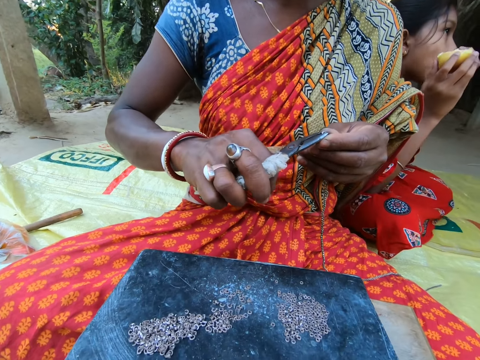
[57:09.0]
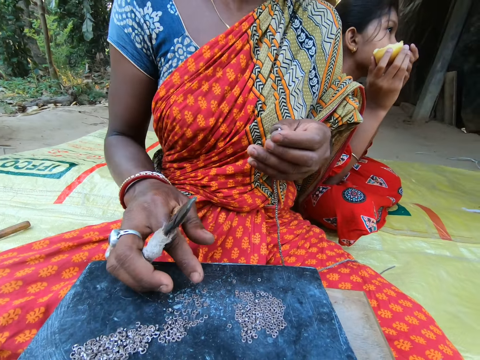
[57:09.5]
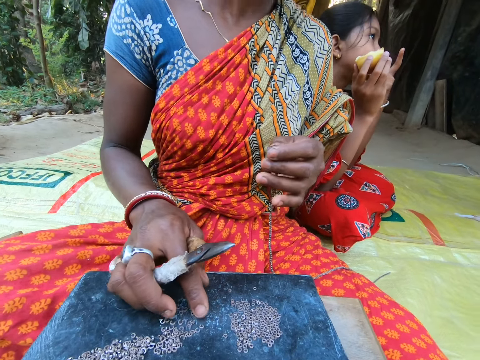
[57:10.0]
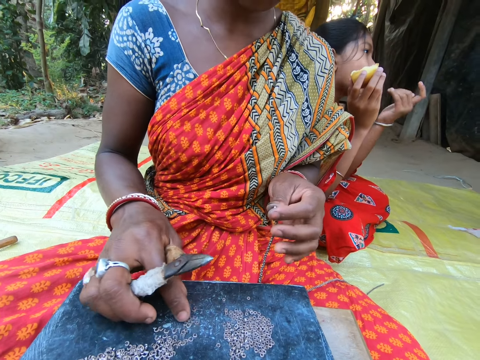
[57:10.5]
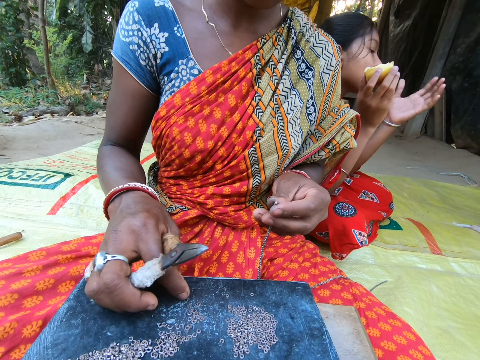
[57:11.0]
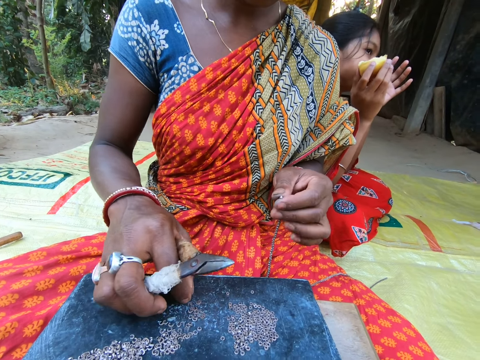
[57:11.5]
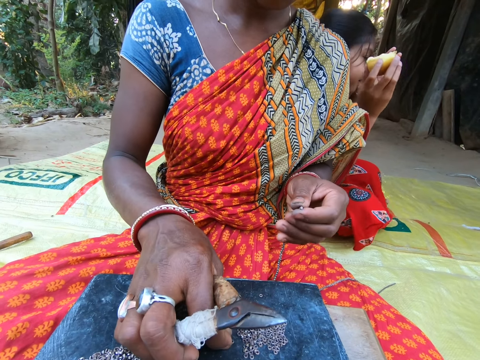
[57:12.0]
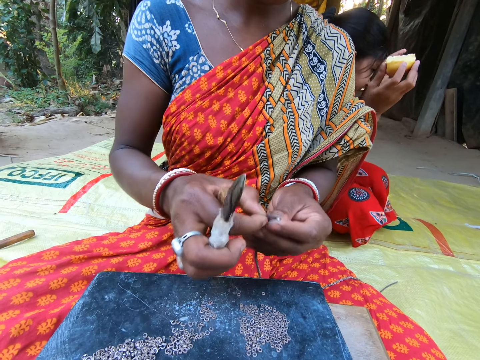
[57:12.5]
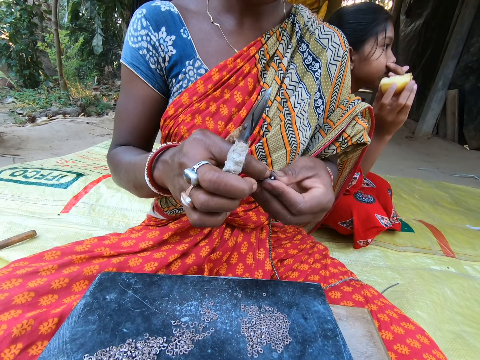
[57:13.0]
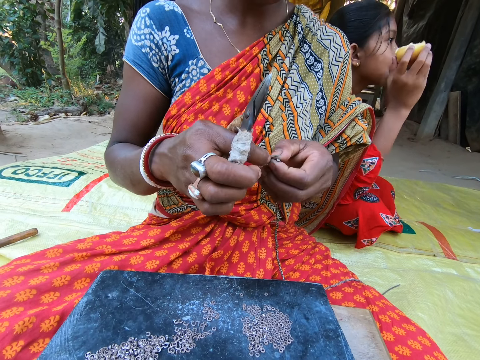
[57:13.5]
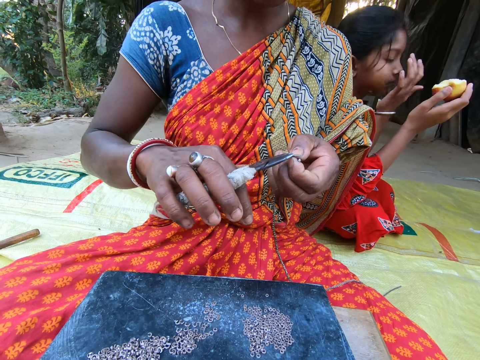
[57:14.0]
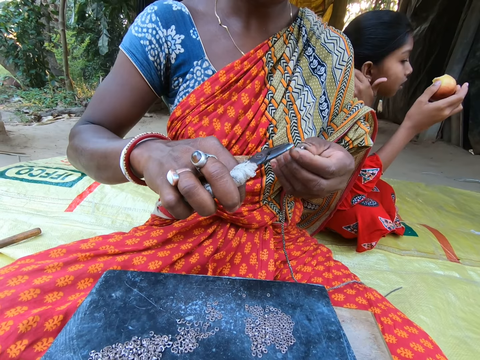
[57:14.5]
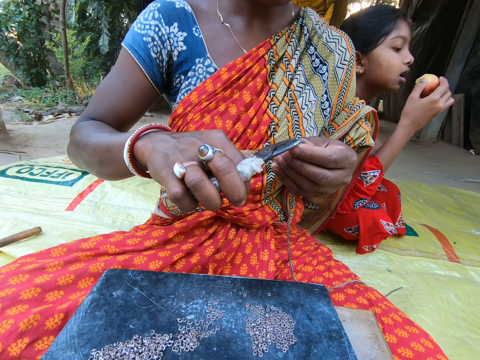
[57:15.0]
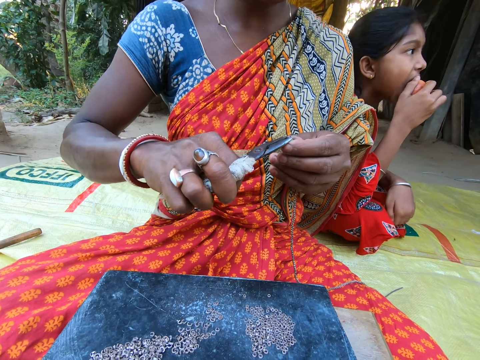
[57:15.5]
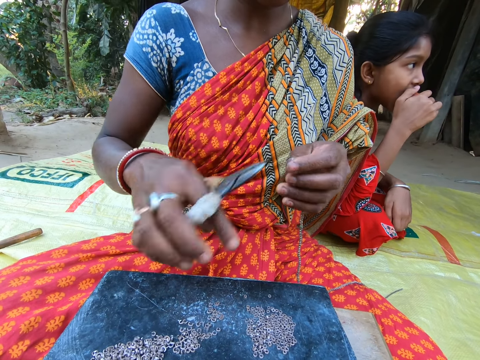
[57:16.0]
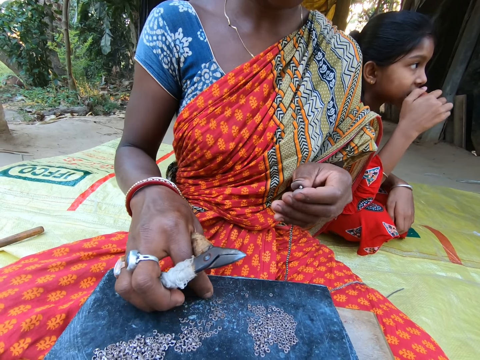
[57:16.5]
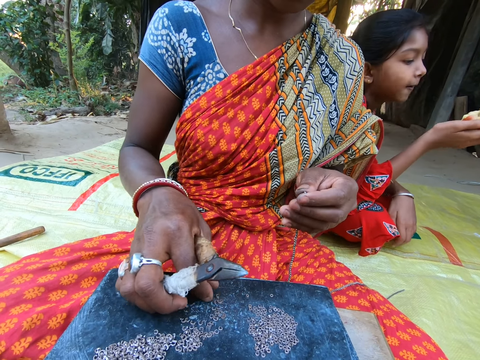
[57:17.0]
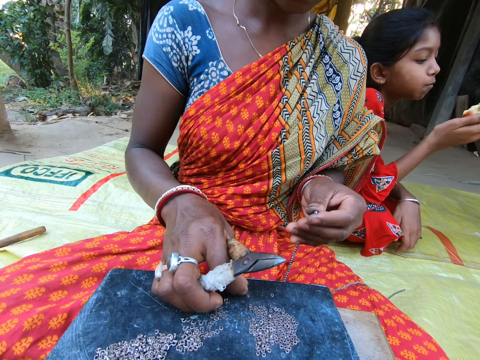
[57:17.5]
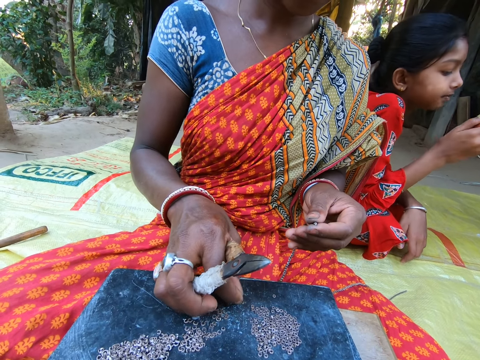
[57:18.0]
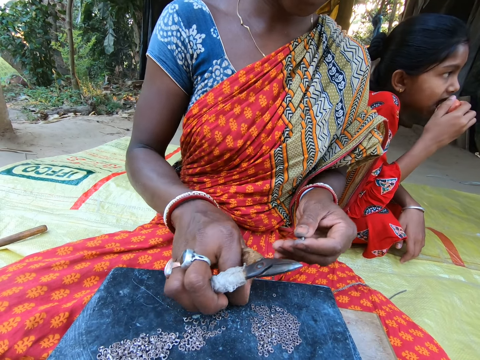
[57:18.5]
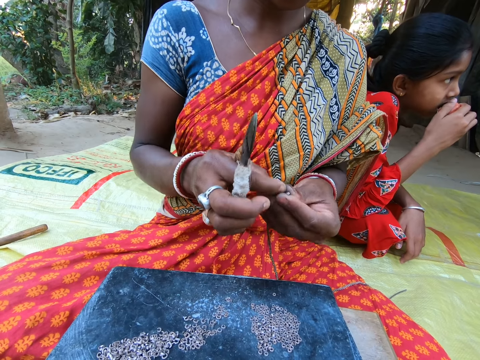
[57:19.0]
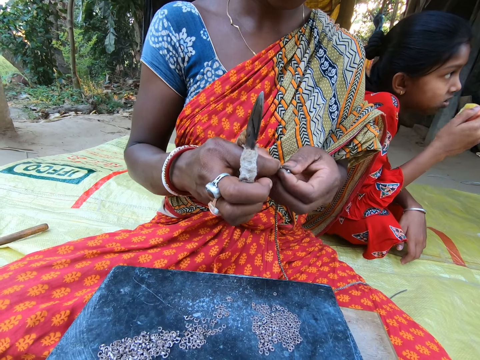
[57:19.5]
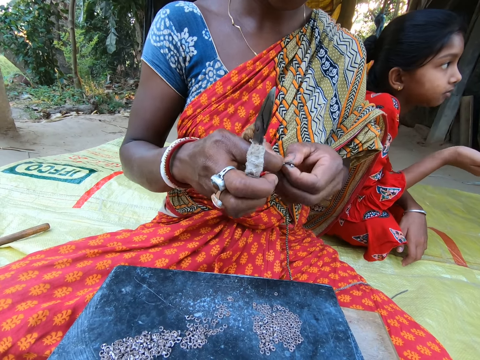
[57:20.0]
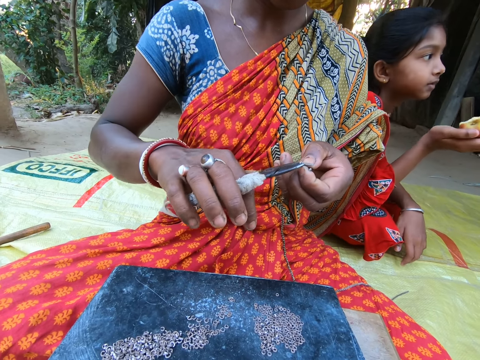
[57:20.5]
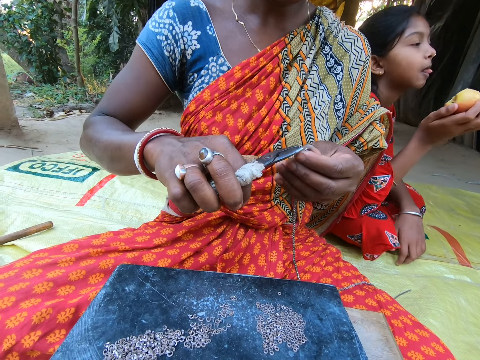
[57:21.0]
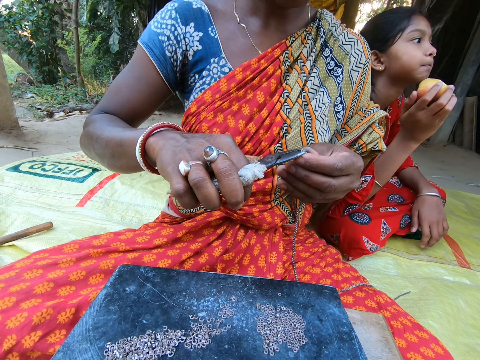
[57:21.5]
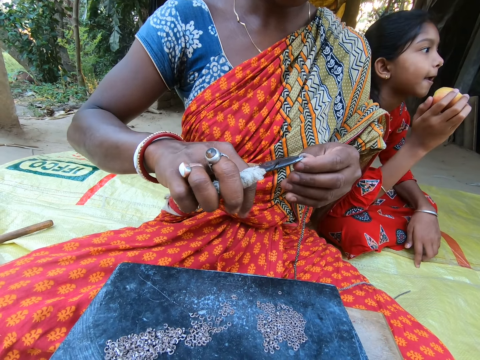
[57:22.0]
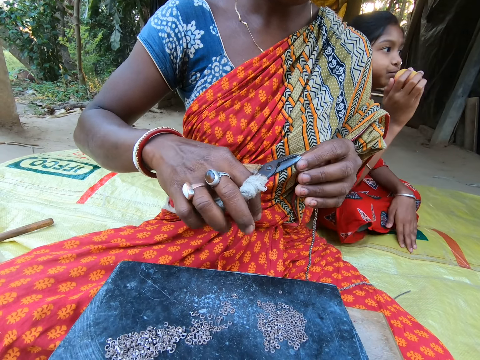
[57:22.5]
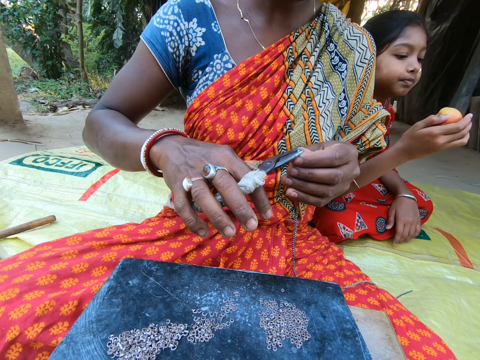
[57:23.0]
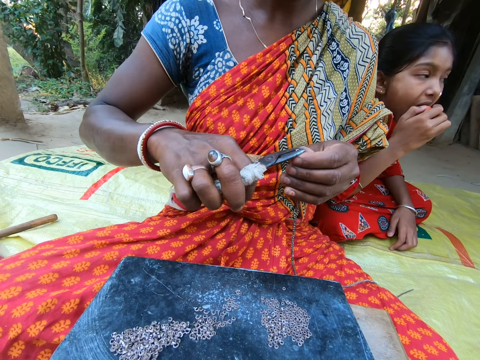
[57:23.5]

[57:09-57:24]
A woman converses with the camera wearer. The woman takes a small steel from the plate on the sack on the floor with her right hand. The camera wearer looks at the beads on the table. The woman attaches the small steel in her right hand to the chain in her left hand. The camera wearer looks at the woman and another woman. The first woman takes the small steel in her left hand with the plier in her right hand. The camera wearer fixes the beads on the thread. The first woman clips the small steel on the chain in her left hand with the plier in her right hand. She takes a small steel from the plate on the sack on the floor with her right hand. She picks the beads on the table. She attaches the small steel in her right hand to the chain in her left hand. She takes the small steel in her left hand with the plier in her right hand. The camera wearer converses with the first woman. The first woman clips the small steel on the chain in her left hand with the plier in her right hand. The camera wearer fixes the beads with the pliers.

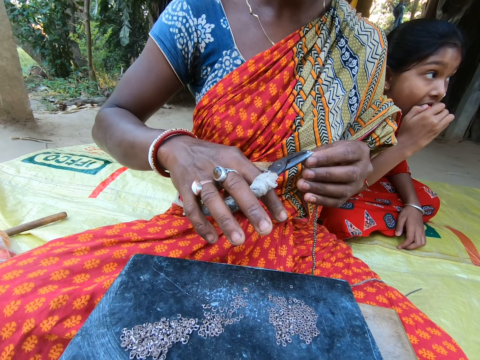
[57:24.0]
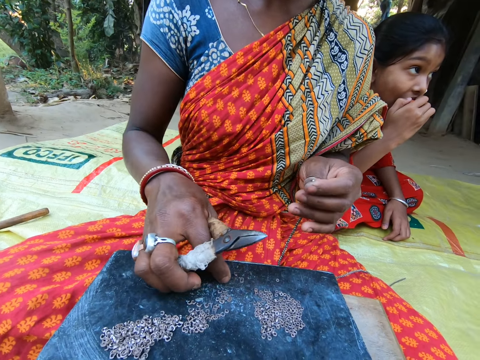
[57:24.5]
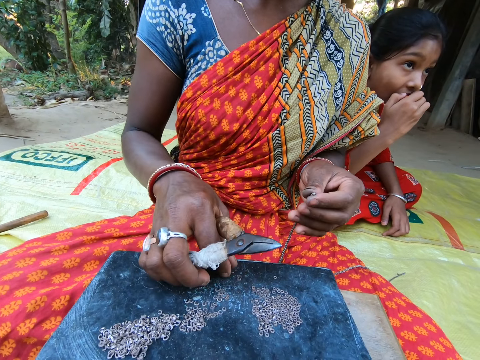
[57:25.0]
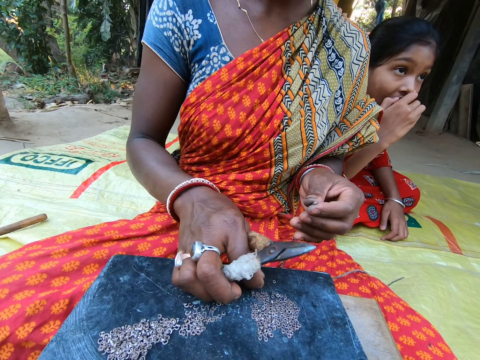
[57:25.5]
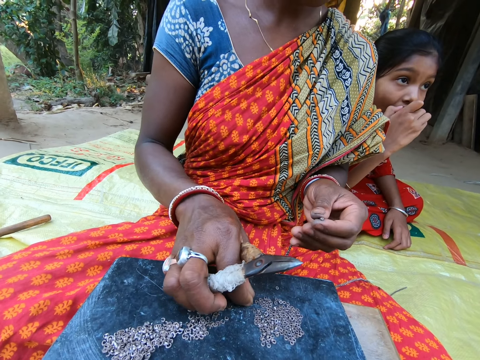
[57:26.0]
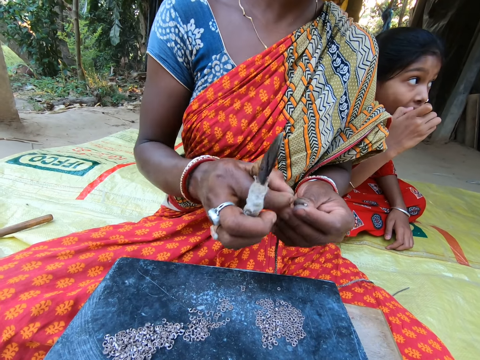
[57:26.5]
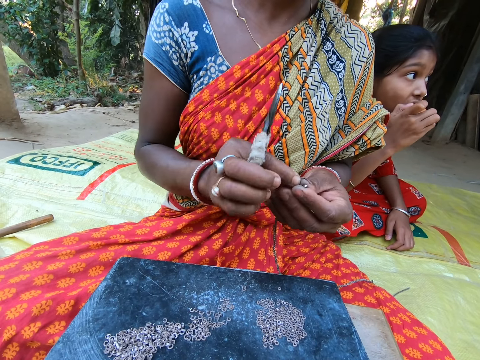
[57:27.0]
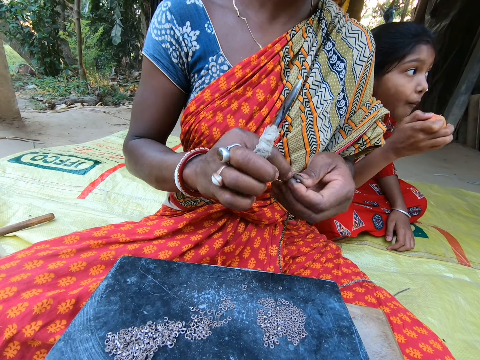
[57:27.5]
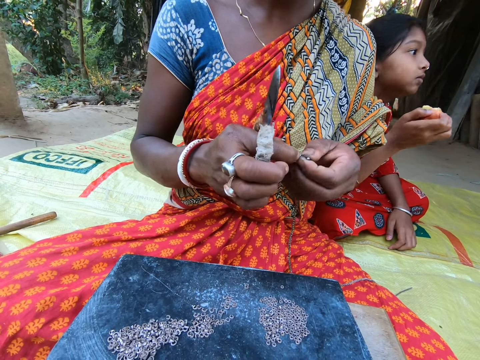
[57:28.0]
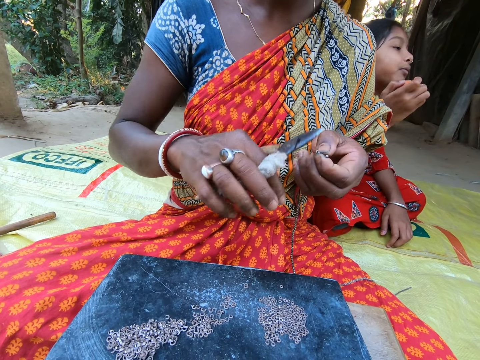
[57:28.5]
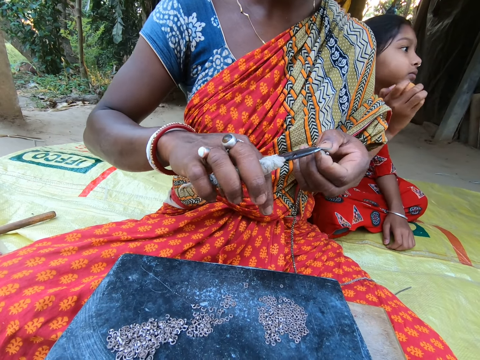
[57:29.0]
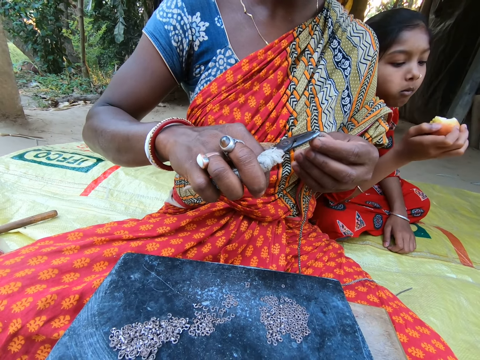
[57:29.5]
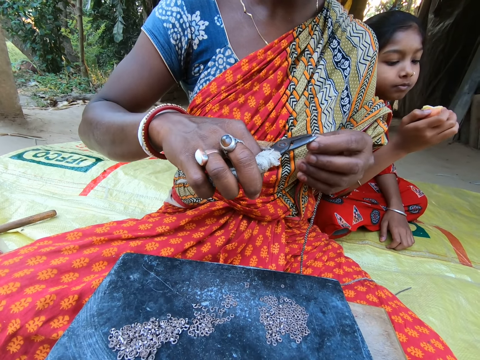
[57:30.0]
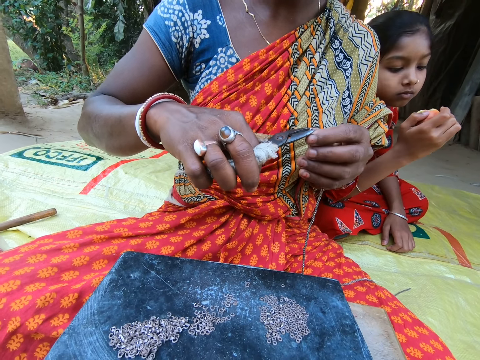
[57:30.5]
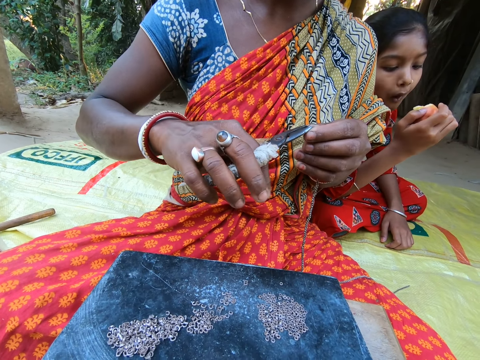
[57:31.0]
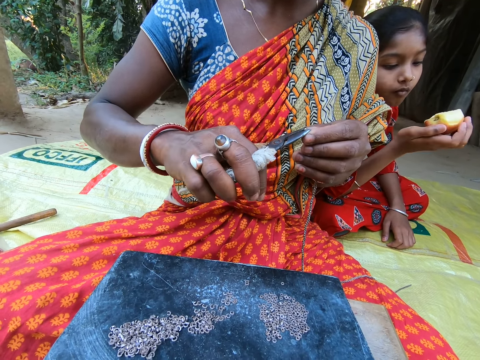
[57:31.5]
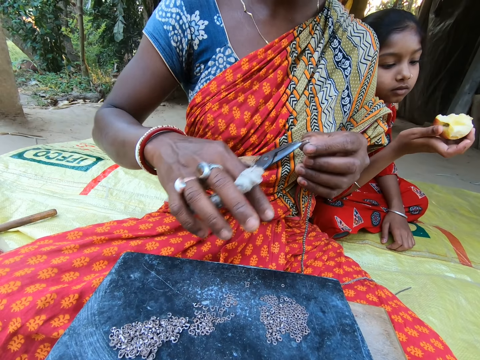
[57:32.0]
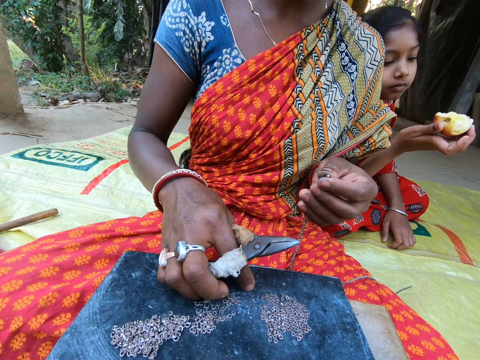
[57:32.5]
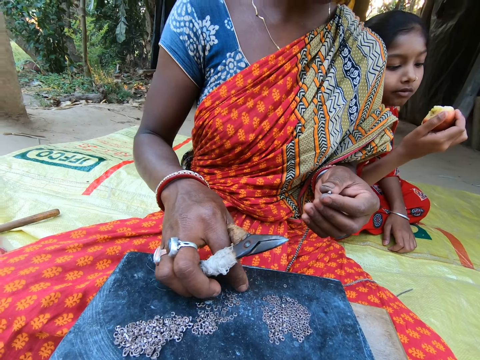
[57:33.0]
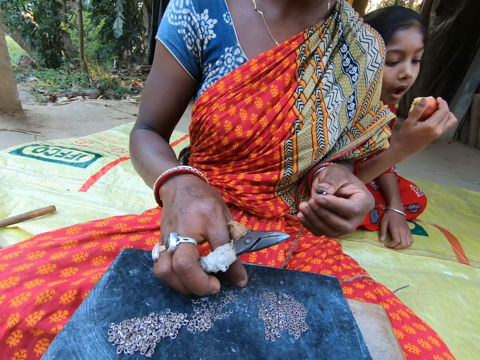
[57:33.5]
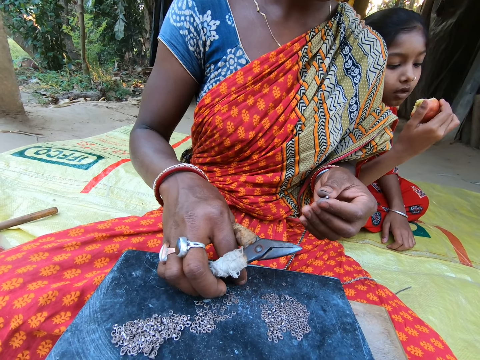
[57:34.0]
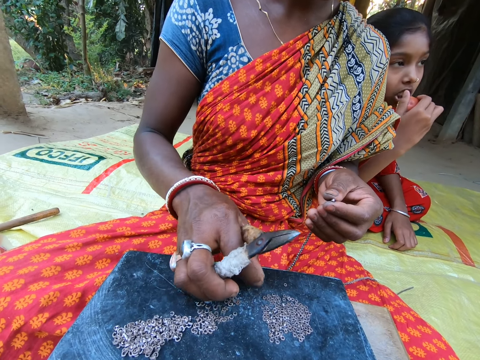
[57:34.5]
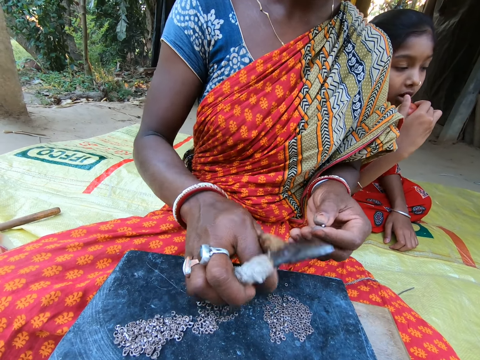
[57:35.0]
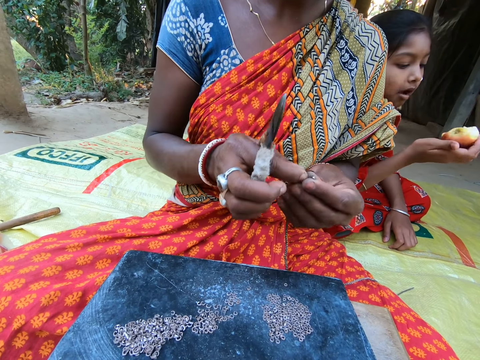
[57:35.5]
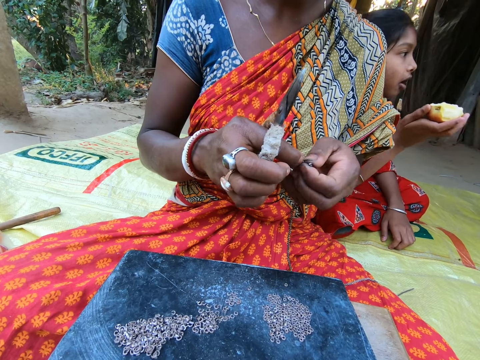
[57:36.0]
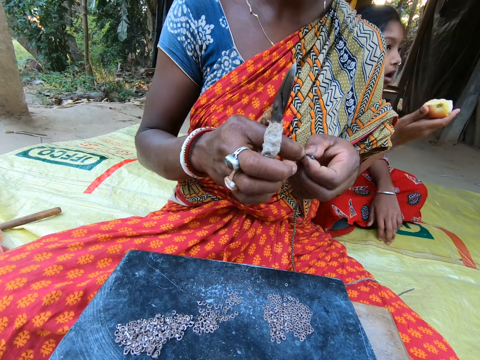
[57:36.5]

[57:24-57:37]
A woman takes a small steel from the plate on the sack on the floor with her right hand. She picks the beads on the table. She attaches the small steel in her right hand to the chain in her left hand. The camera wearer fixes the beads with the pliers. The woman takes the small steel in her left hand with the plier in her right hand. She clips the small steel on the chain in her left hand with the plier in her right hand. She takes a small steel from the plate on the sack on the floor with her right hand. She picks the beads on the table. The camera wearer converses with the woman. The woman picks the beads on the table. She attaches the small steel in her right hand to the chain in her left hand.
